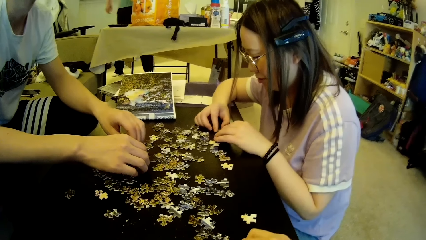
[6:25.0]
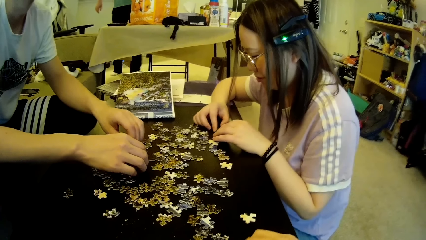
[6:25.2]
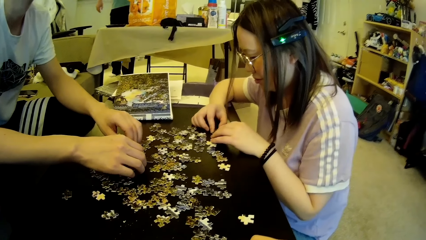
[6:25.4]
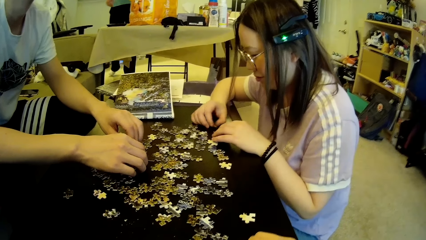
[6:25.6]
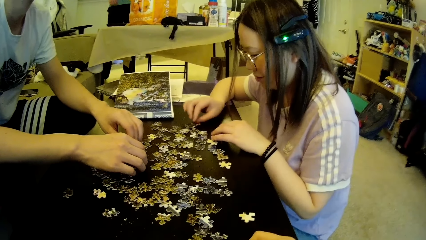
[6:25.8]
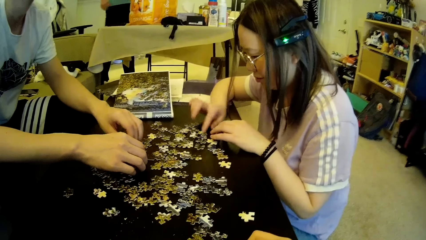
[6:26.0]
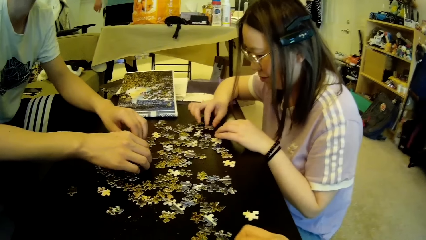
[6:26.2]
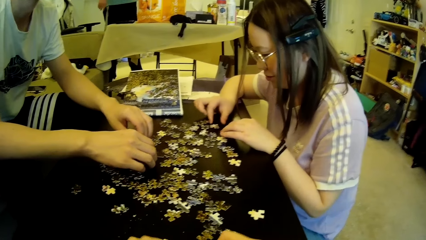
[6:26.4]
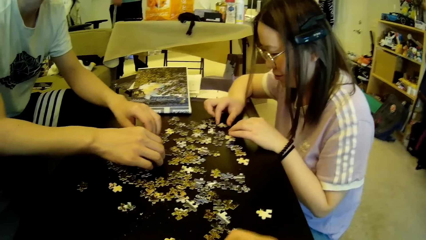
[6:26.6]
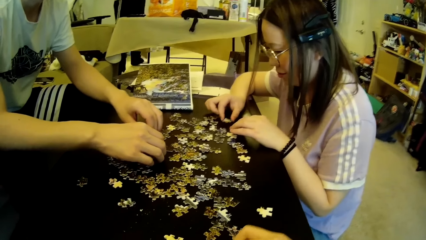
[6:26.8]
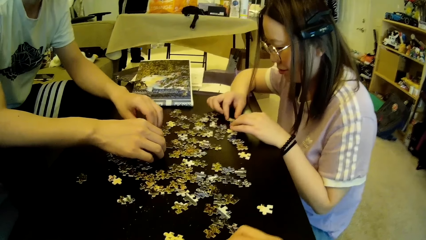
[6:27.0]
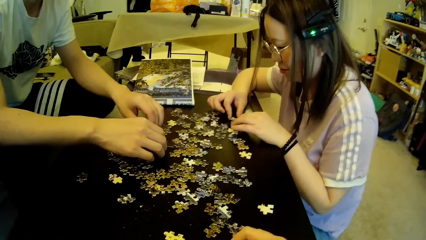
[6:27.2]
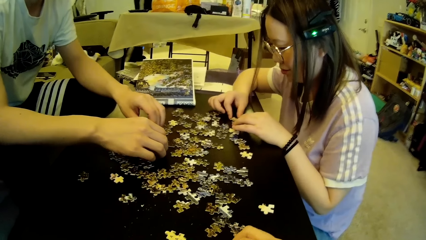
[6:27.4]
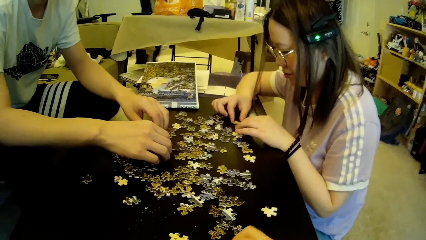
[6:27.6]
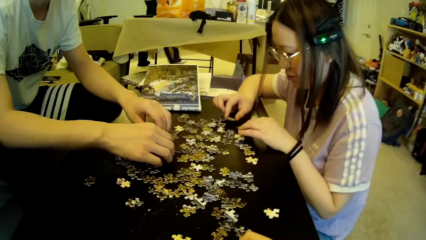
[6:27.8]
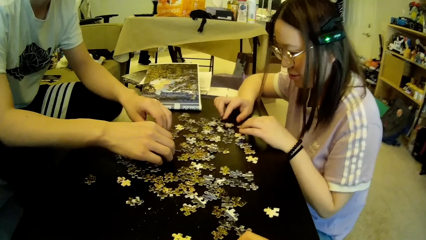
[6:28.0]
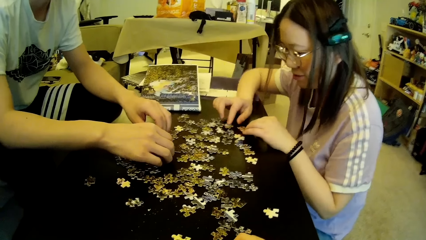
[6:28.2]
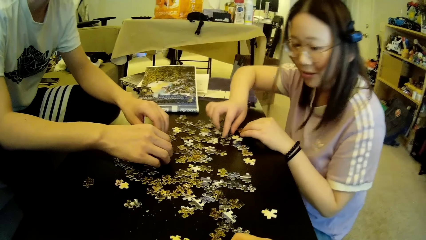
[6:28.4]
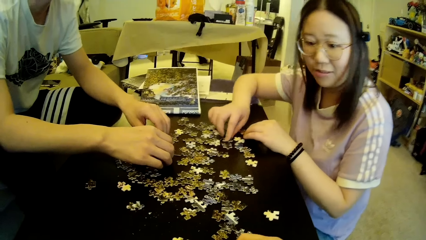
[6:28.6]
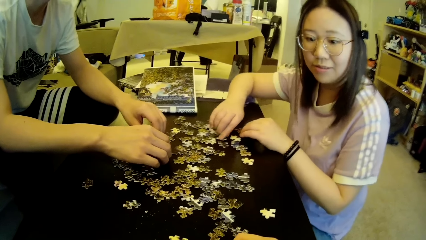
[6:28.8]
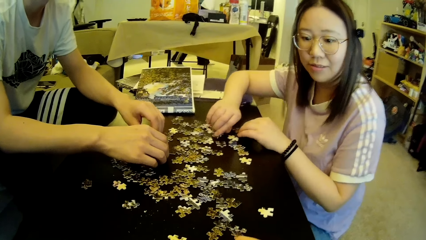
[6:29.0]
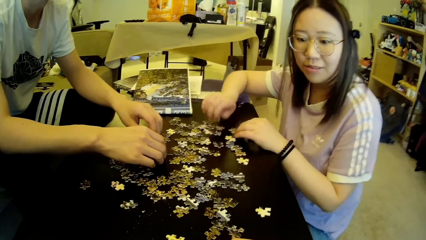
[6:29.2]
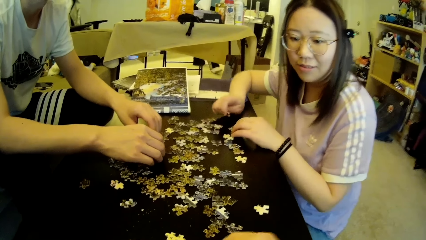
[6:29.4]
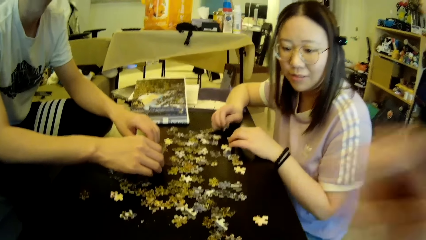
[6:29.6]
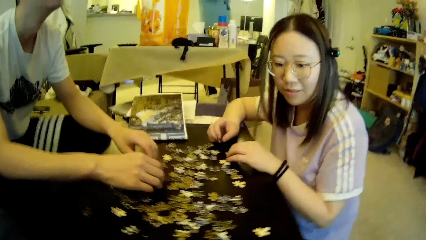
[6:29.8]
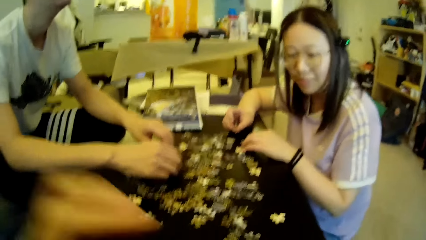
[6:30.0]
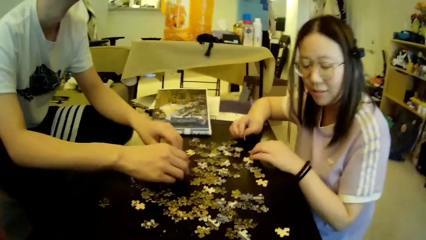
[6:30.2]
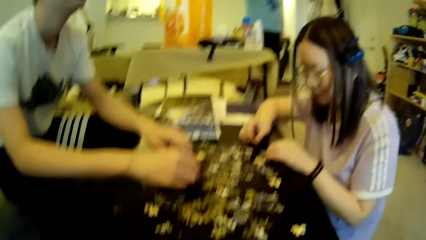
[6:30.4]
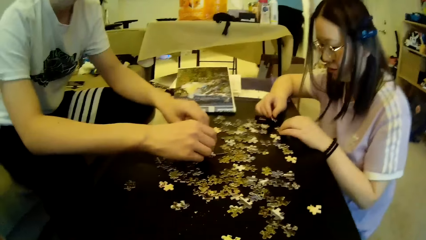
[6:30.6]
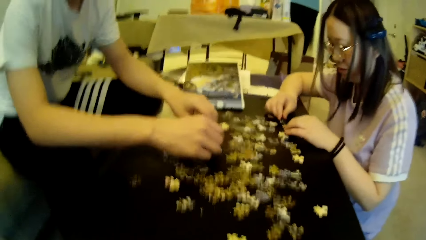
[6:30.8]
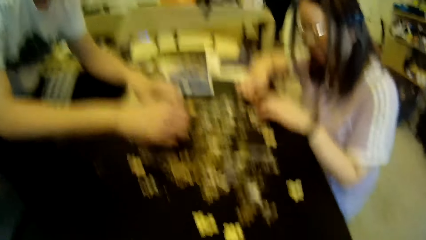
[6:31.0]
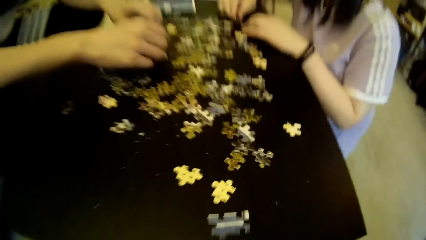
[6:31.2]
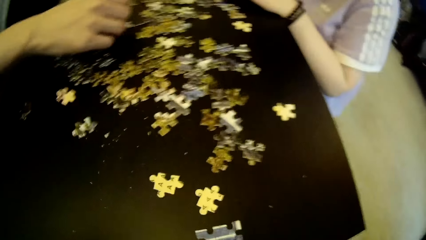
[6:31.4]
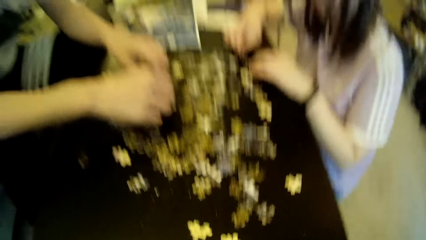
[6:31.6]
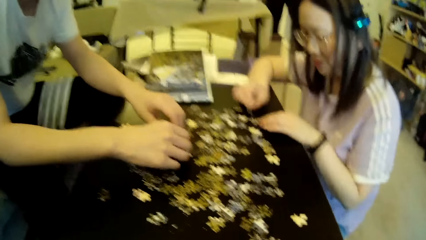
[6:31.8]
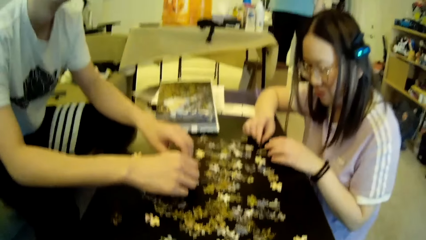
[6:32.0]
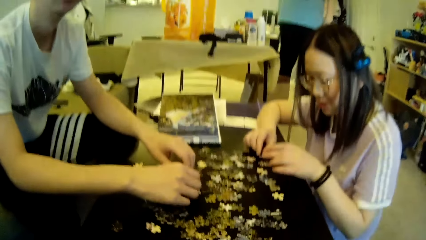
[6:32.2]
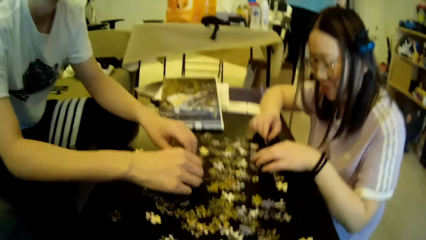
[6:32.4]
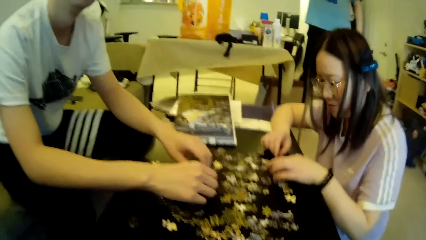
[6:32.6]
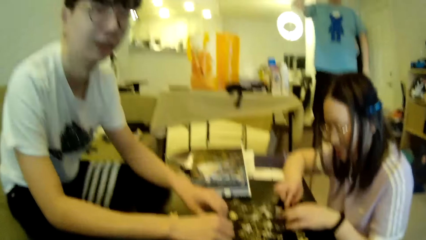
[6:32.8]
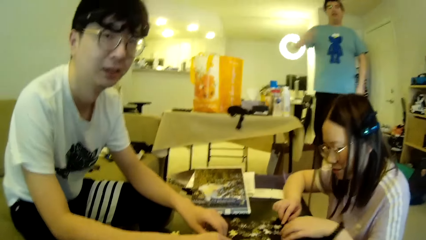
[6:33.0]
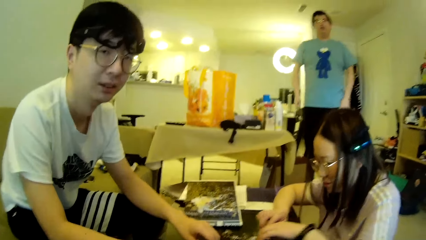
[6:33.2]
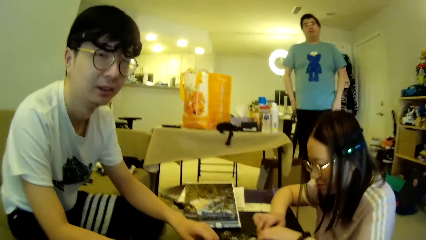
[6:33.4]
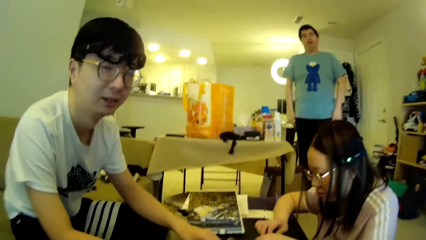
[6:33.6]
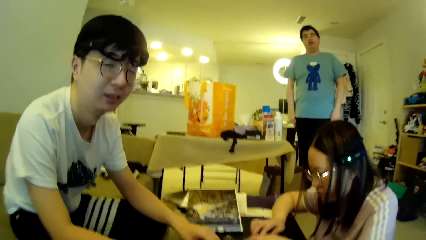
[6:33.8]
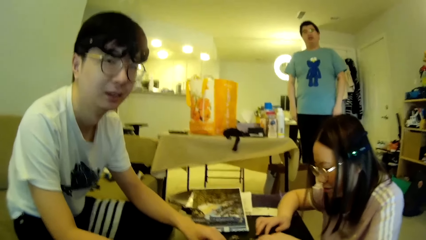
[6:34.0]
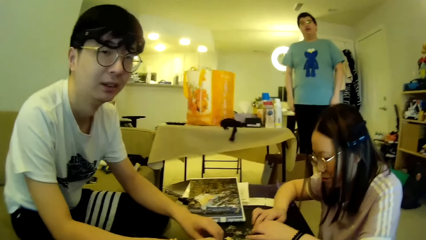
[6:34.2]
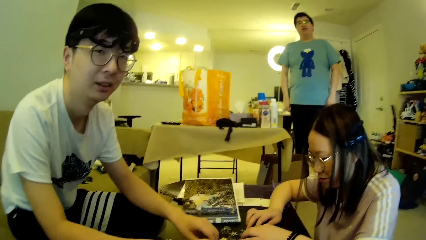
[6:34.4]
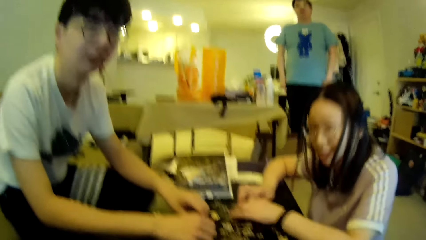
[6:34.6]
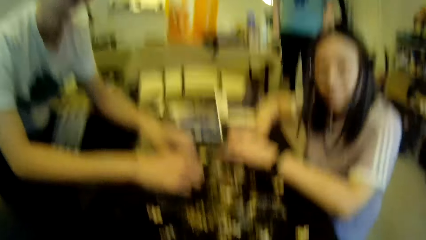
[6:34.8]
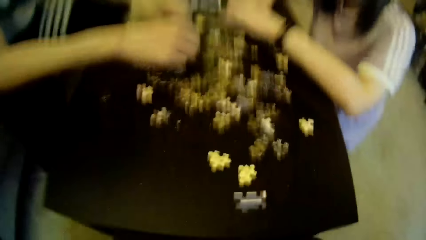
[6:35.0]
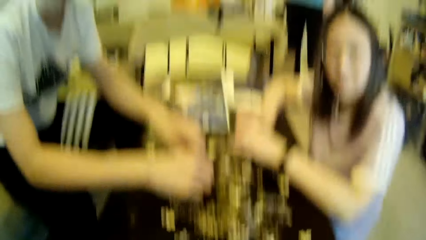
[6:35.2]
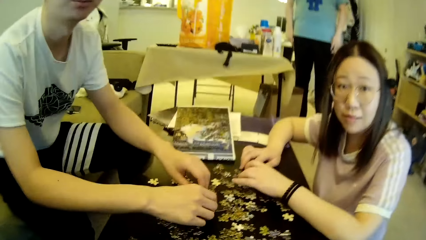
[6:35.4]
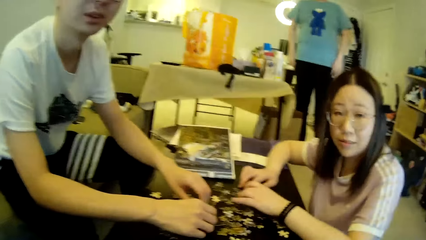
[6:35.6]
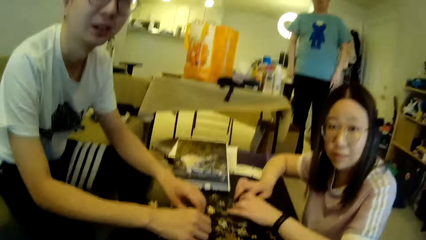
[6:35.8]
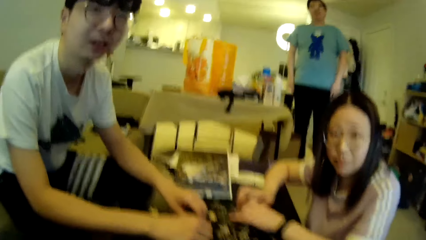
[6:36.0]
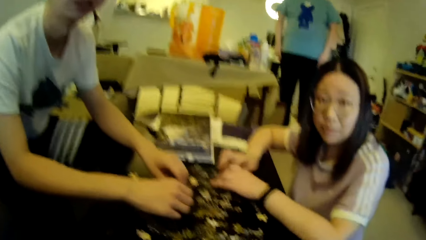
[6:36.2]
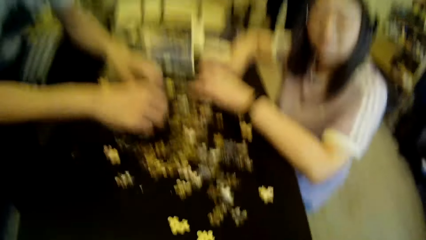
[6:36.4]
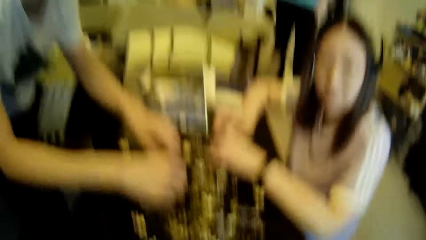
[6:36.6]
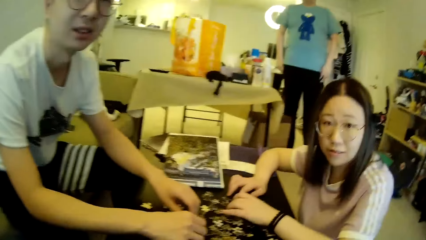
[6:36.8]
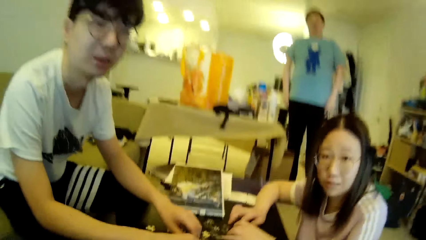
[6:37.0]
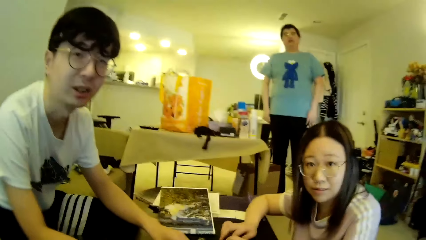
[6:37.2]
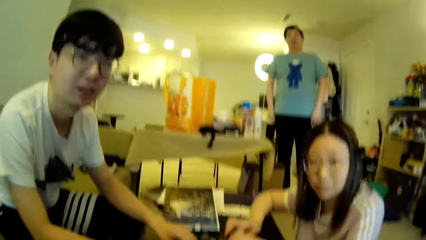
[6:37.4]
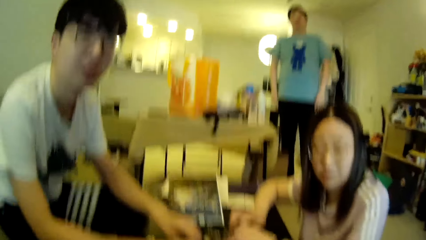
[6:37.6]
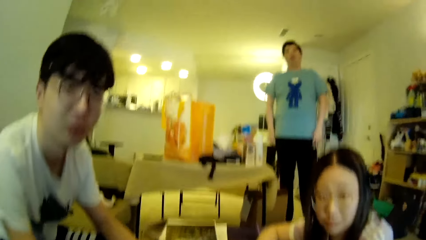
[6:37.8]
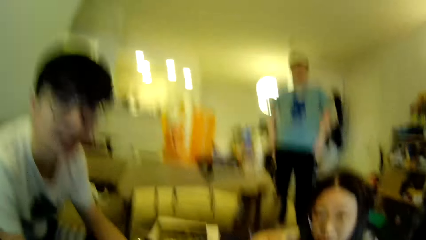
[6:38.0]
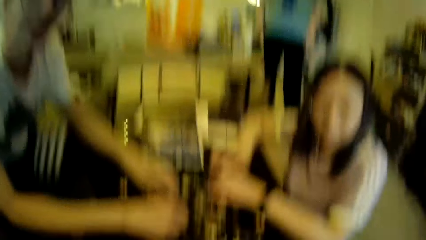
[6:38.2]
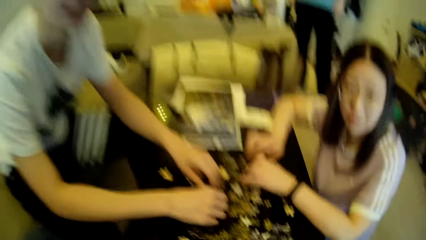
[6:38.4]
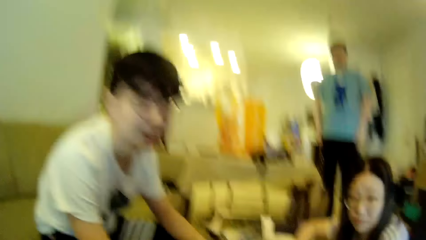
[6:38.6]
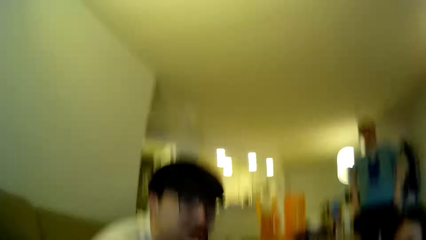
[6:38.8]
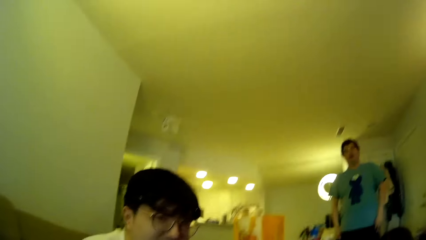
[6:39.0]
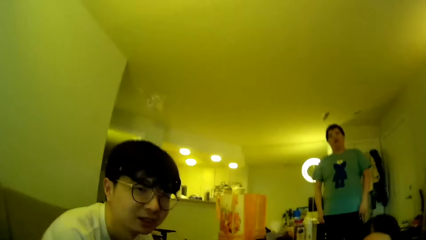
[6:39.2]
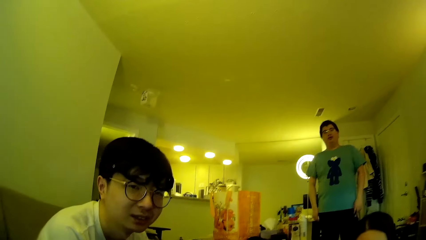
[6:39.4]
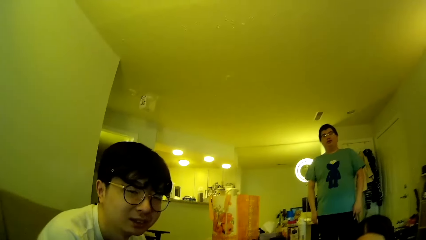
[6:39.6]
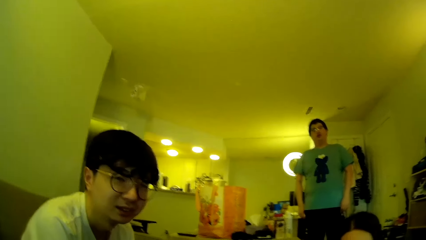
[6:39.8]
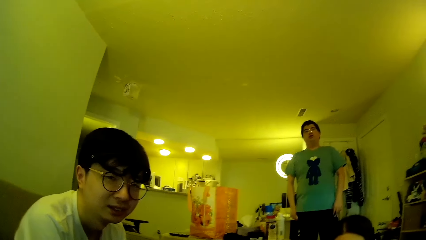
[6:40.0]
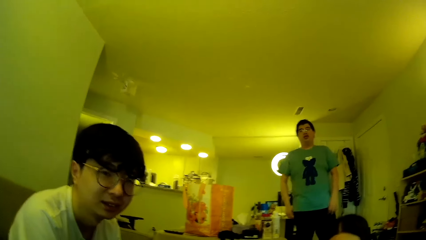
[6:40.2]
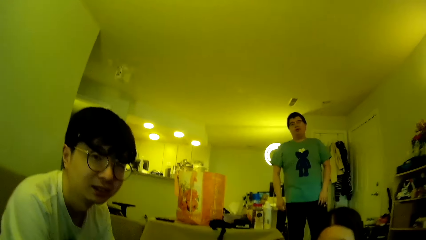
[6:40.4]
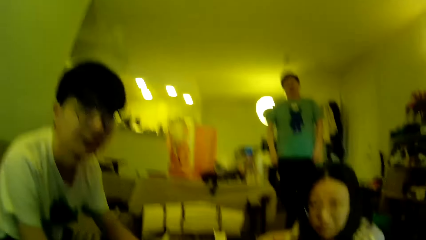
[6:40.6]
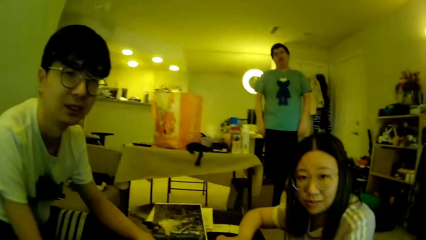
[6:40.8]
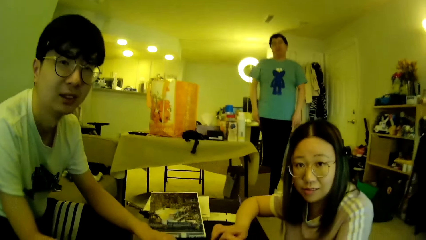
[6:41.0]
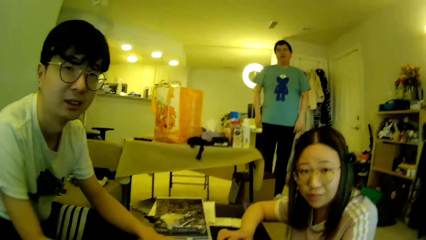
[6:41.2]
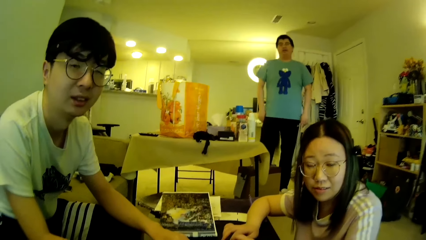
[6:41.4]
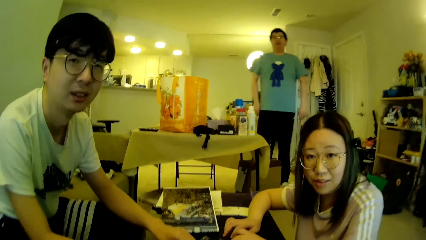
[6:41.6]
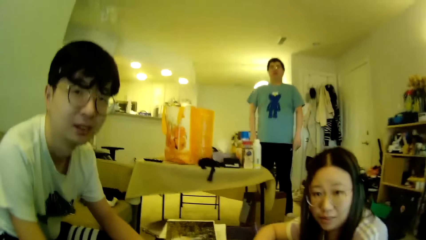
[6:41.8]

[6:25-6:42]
A lady moves the model pieces. A man steps forward. The lady picks up the model piece. The camera wearer moves the hand and adjusts the camera. The man moves the hand. The man adjusts a hand. Another man looks around. The lady looks around. The camera wearer looks around. The first man steps forward.
